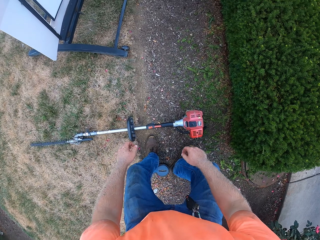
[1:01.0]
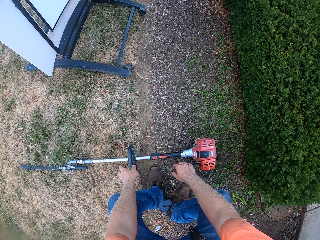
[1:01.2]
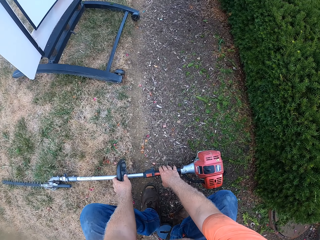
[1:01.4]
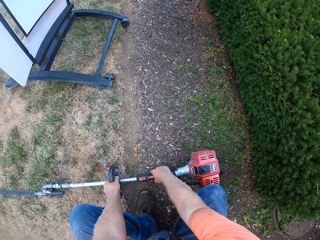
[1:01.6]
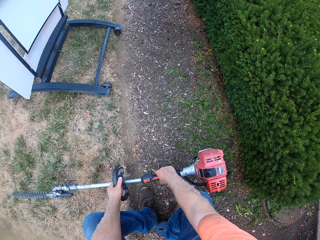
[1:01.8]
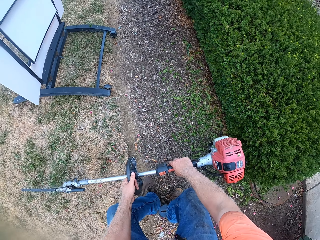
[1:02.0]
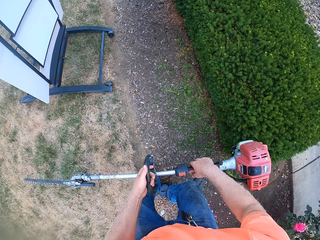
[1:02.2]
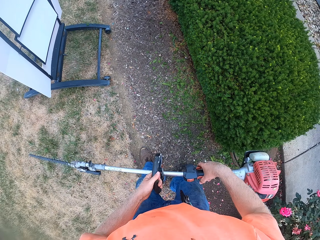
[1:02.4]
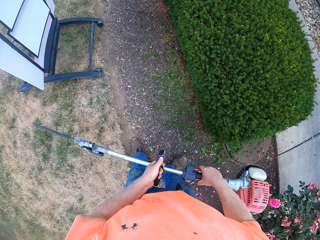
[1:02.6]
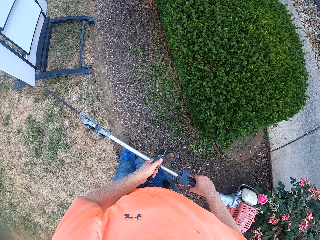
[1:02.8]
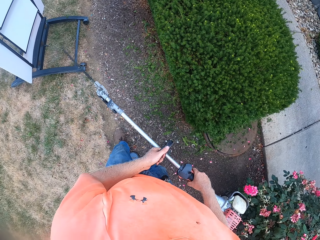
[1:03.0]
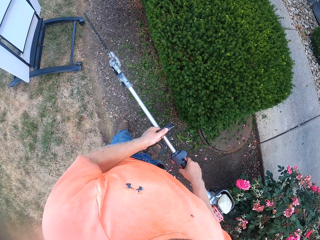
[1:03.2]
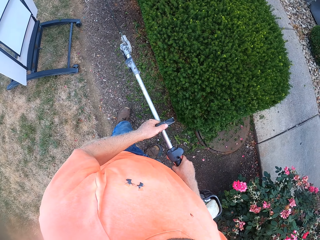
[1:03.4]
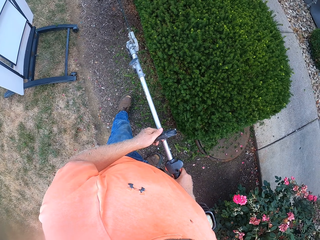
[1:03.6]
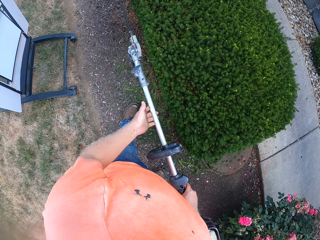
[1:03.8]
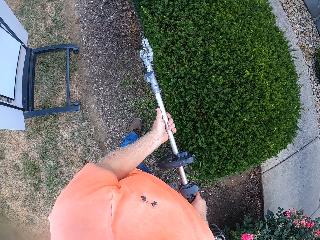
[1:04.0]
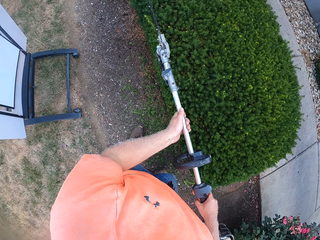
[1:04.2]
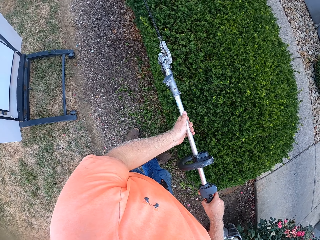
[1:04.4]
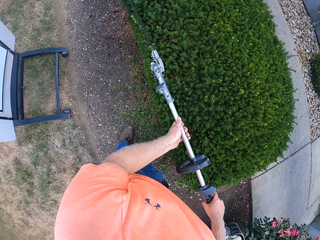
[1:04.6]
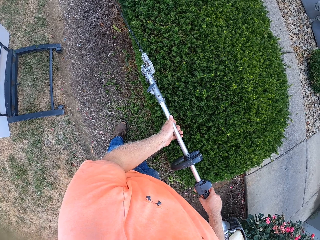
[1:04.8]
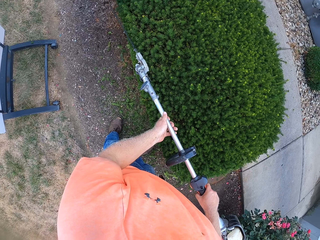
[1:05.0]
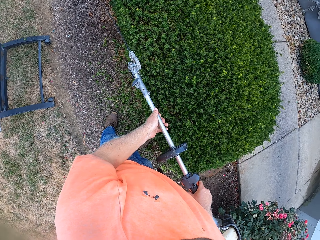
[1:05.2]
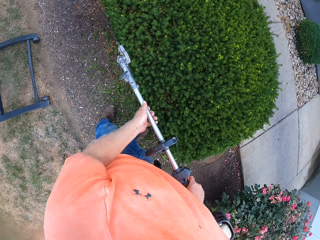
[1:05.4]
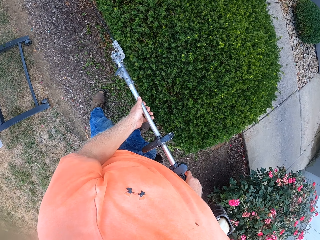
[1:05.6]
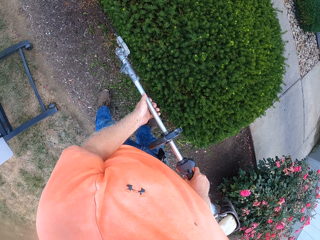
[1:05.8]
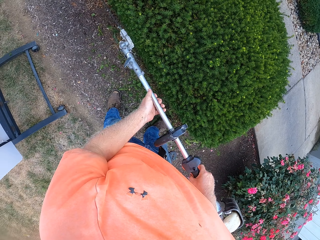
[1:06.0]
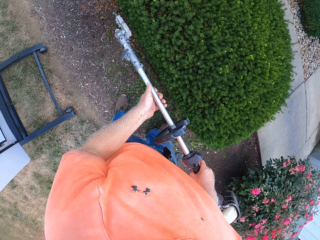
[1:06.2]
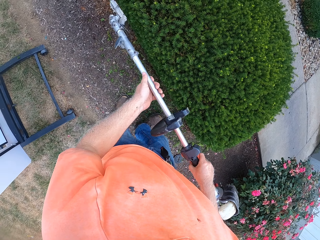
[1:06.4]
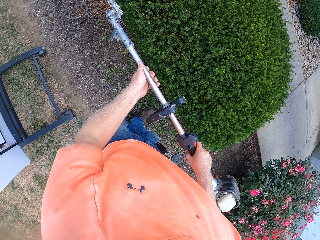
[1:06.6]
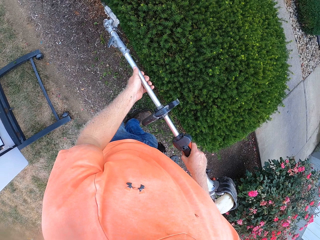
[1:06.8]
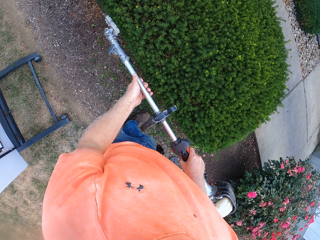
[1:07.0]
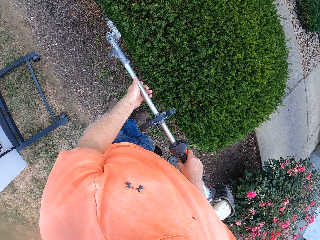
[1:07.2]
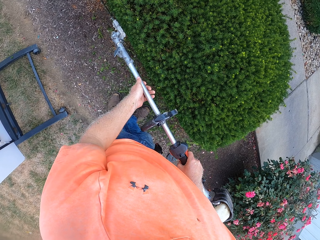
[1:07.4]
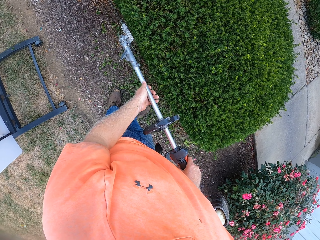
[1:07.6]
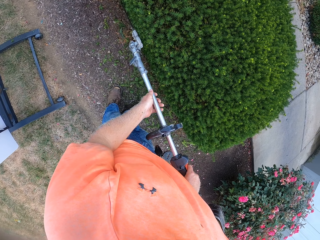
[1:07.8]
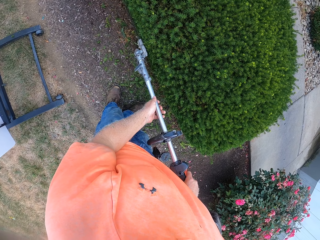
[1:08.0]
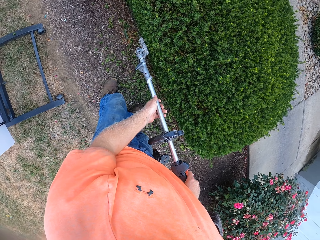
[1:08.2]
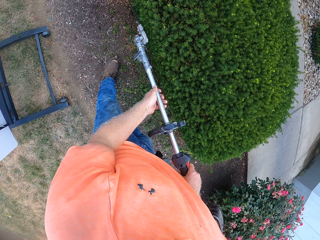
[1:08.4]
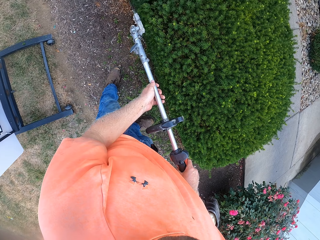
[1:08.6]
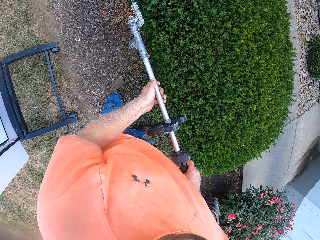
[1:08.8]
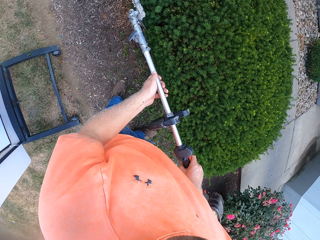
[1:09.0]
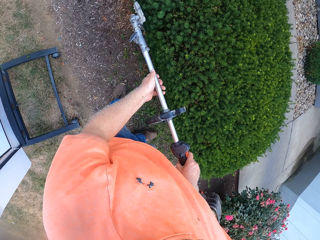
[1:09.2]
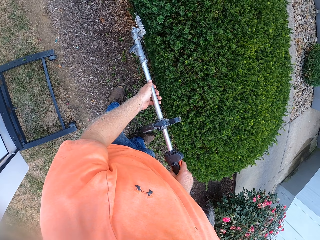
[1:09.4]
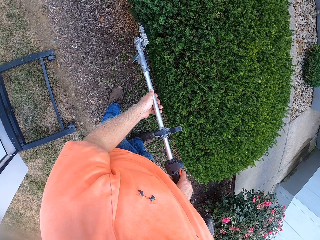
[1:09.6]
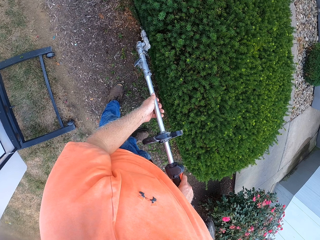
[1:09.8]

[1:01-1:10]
The camera wearer picks up the hedge trimmer from the ground with both hands. He trims the plant with the hedge trimmer in both hands.

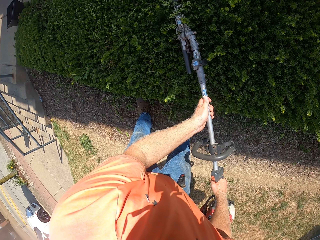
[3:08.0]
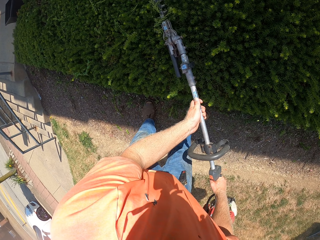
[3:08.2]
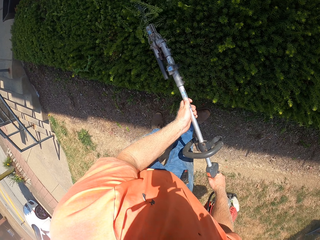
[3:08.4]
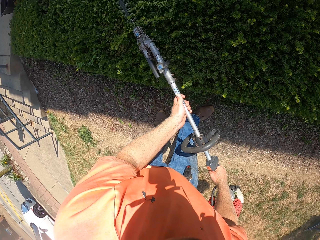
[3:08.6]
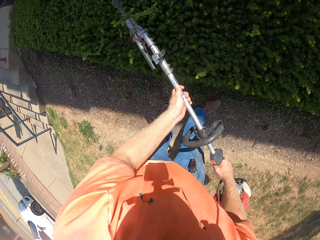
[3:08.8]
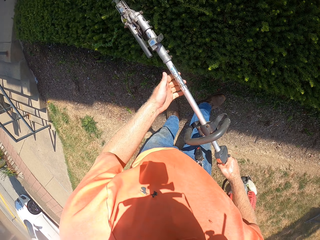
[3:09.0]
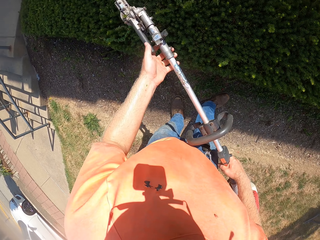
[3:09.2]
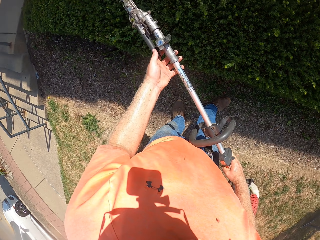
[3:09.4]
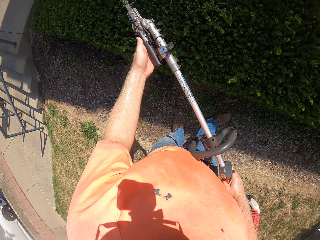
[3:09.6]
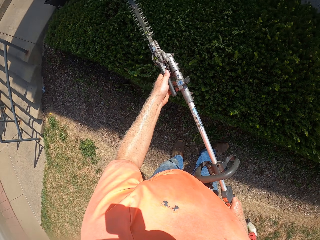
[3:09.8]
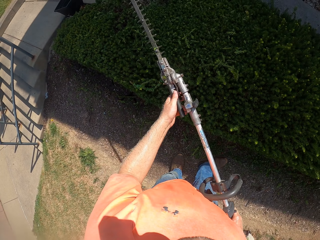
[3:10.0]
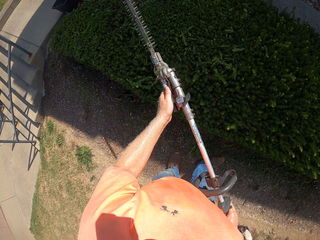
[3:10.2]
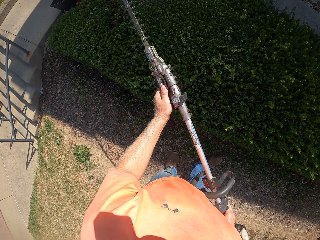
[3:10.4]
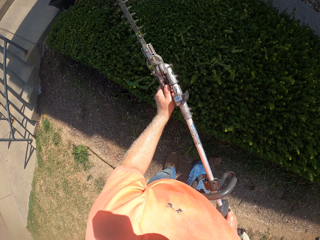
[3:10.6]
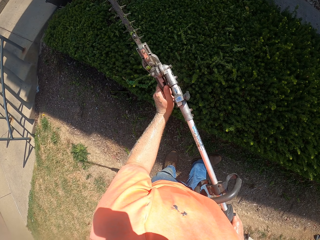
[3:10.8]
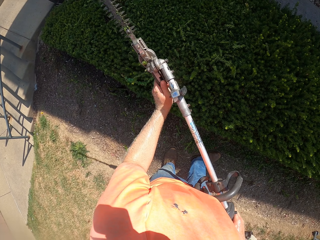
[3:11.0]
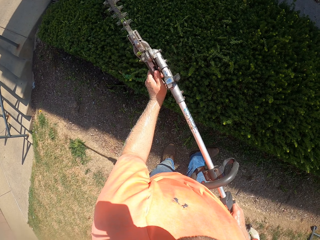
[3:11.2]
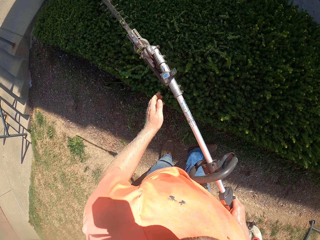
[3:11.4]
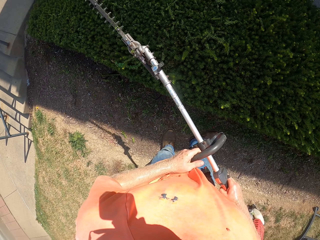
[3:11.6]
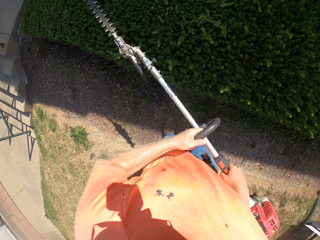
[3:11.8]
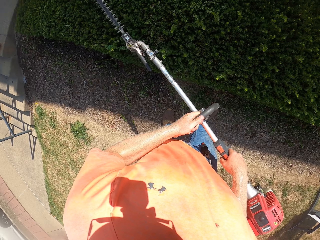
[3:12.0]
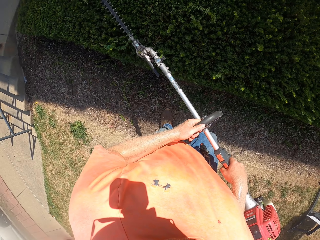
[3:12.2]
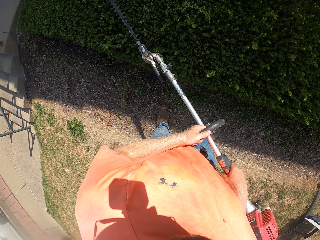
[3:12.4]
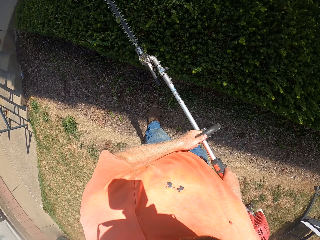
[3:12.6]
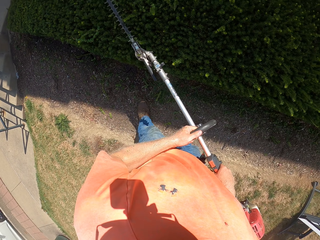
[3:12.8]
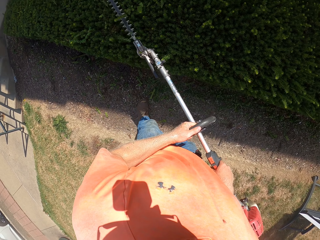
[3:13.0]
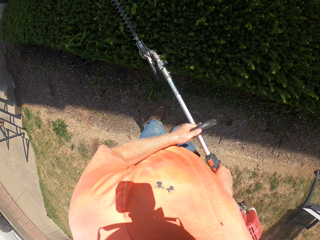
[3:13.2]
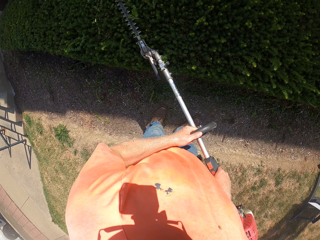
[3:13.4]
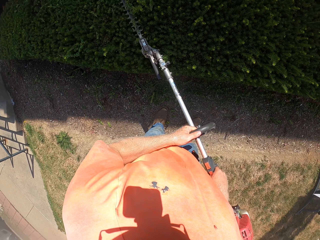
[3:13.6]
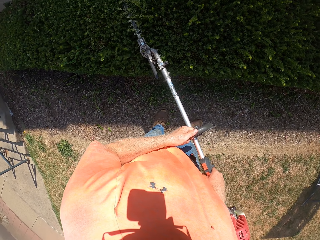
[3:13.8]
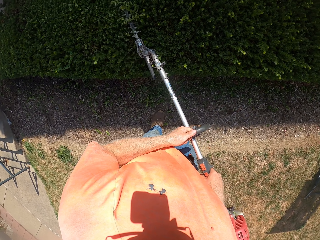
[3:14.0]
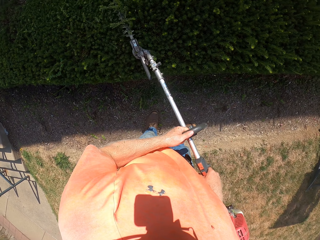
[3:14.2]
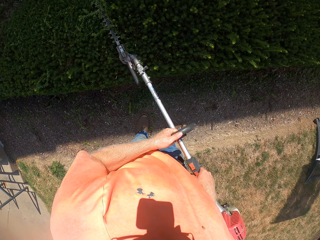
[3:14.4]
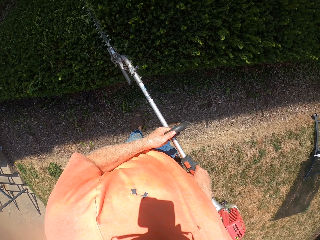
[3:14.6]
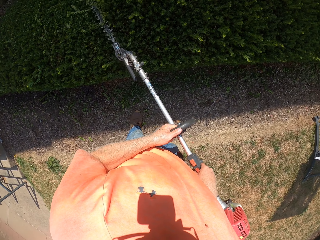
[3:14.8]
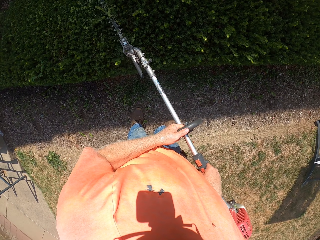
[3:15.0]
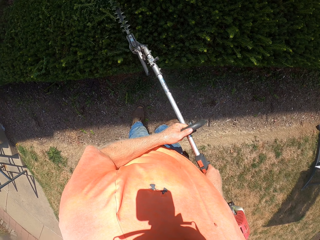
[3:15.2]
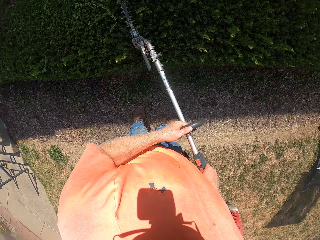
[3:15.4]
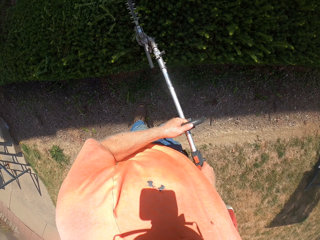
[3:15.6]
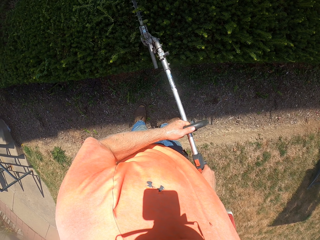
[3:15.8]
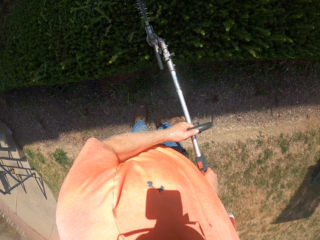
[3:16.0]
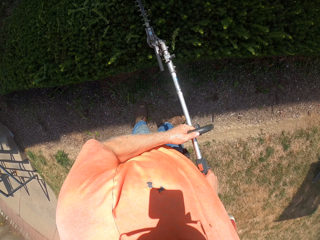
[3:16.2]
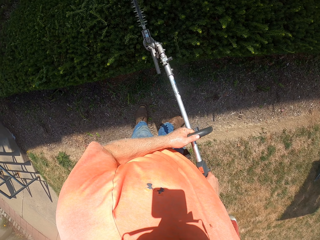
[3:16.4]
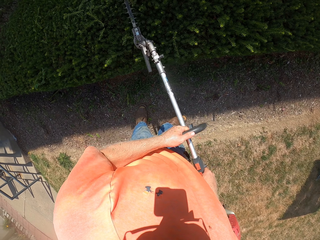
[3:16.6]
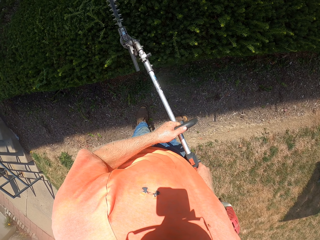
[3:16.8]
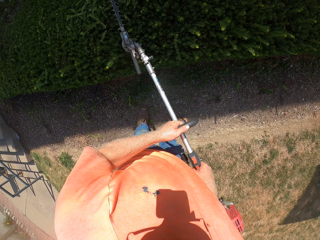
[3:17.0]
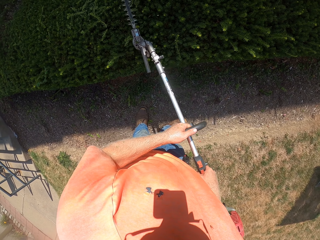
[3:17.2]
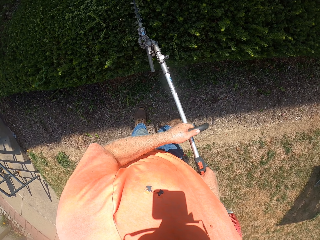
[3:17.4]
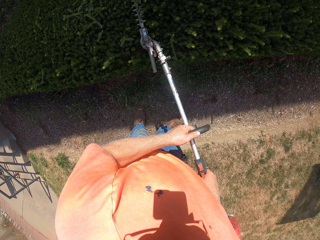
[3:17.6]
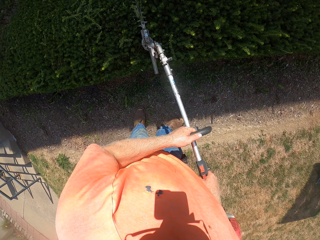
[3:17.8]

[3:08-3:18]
The camera wearer adjusts the blade shaft of the hedge trimmer with his left hand. He grabs the handle of the hedge trimmer with his left hand. He trims the plant with the hedge trimmer in both hands.
